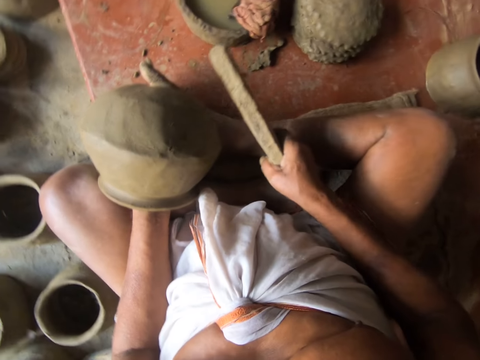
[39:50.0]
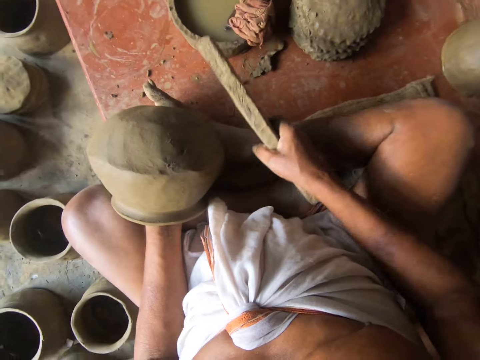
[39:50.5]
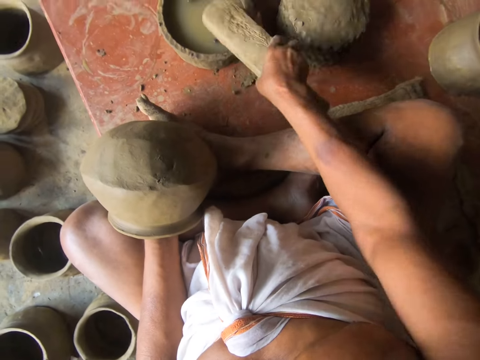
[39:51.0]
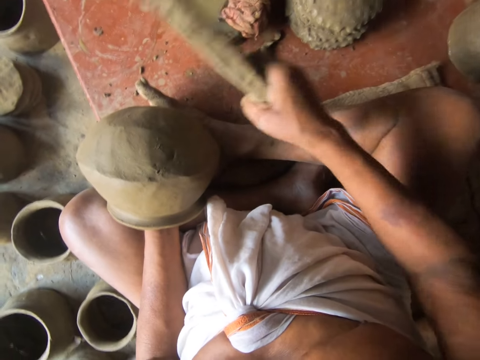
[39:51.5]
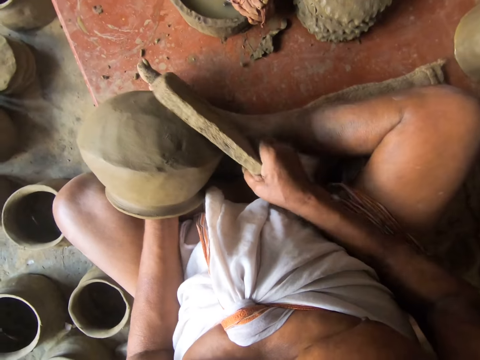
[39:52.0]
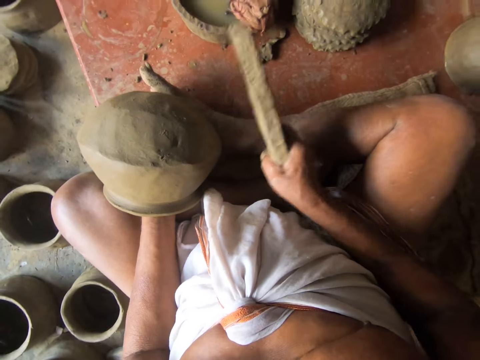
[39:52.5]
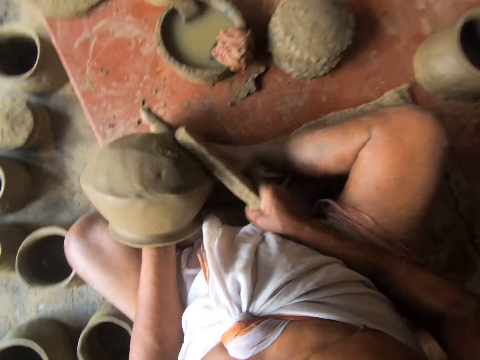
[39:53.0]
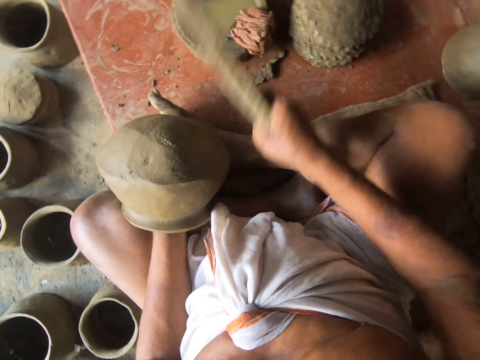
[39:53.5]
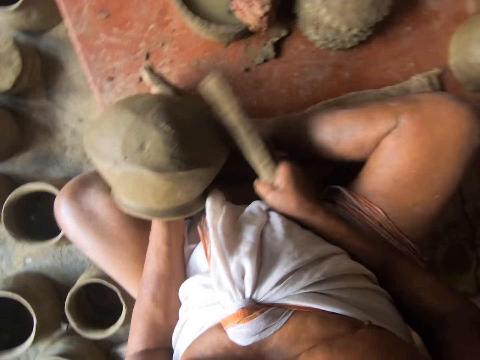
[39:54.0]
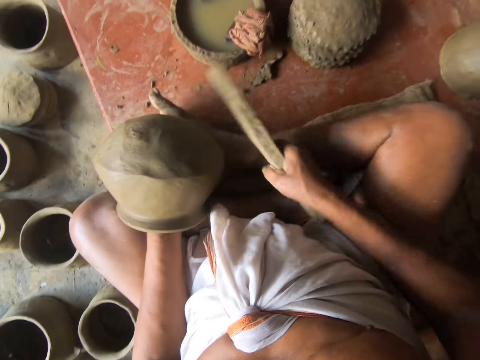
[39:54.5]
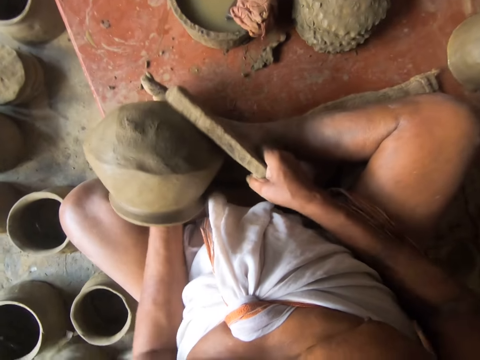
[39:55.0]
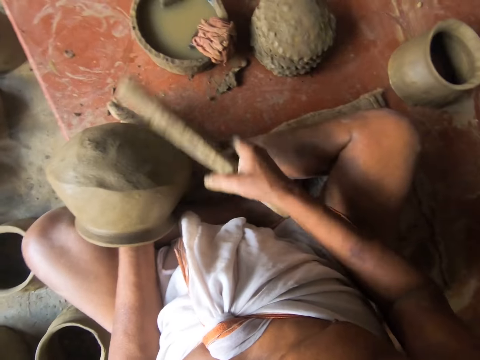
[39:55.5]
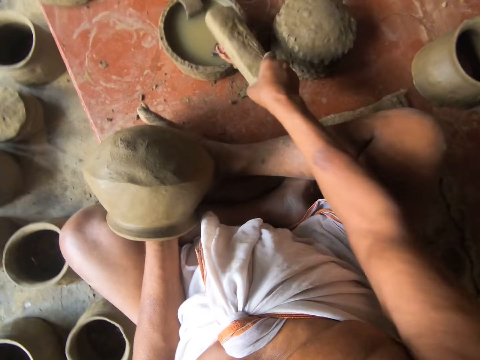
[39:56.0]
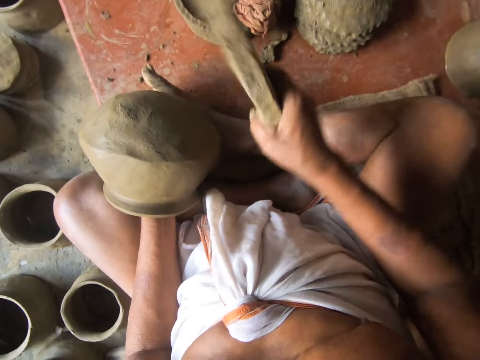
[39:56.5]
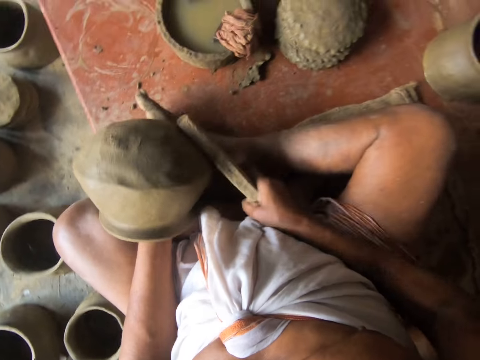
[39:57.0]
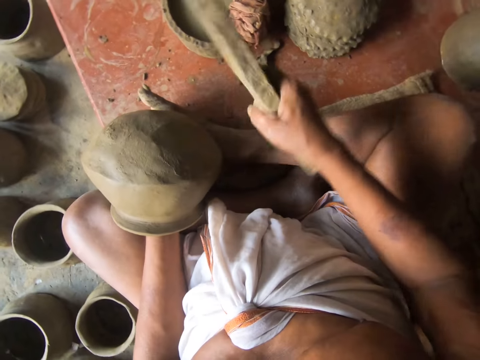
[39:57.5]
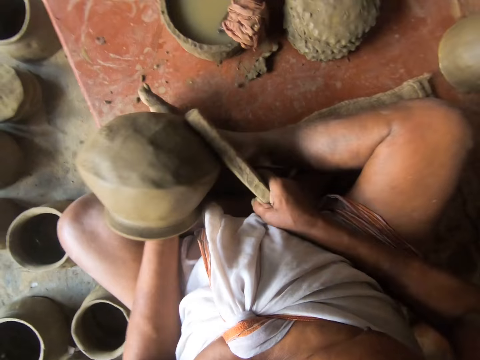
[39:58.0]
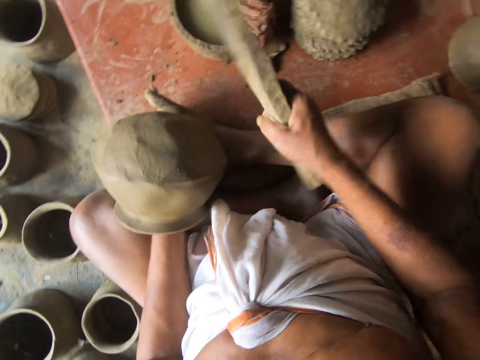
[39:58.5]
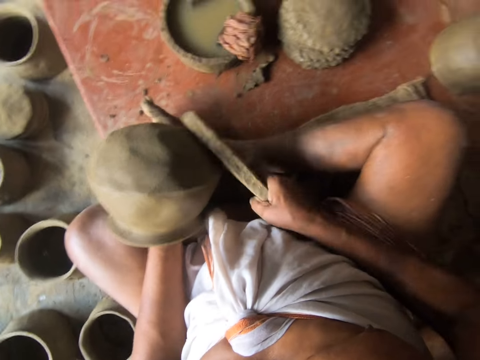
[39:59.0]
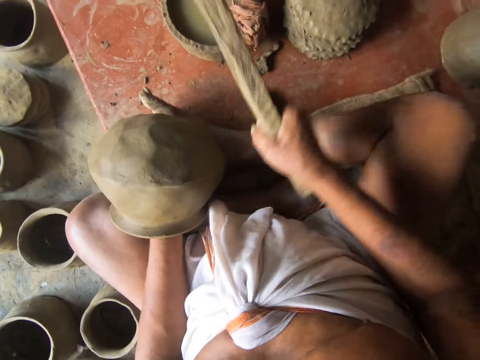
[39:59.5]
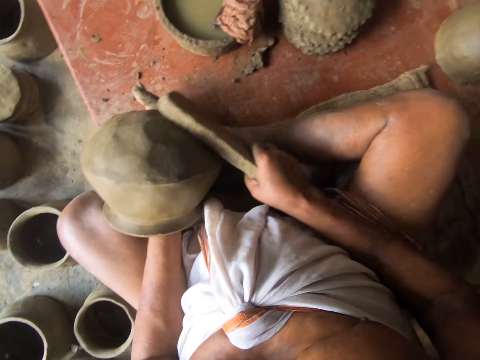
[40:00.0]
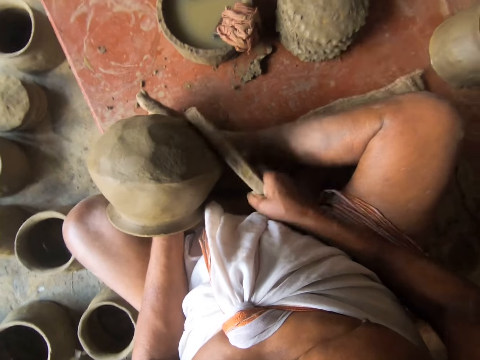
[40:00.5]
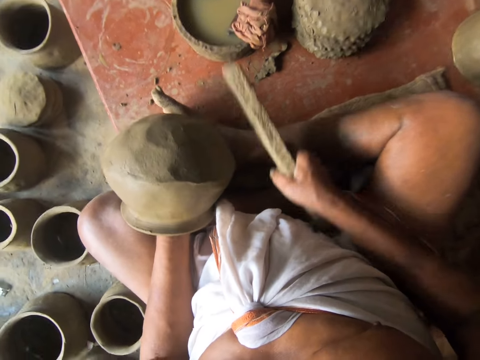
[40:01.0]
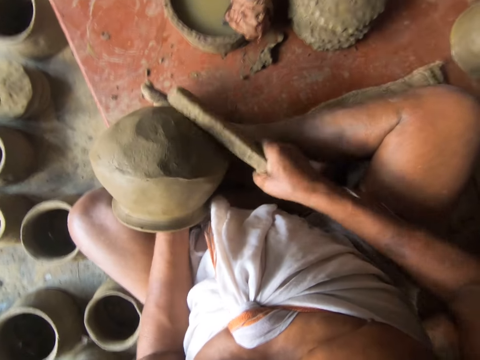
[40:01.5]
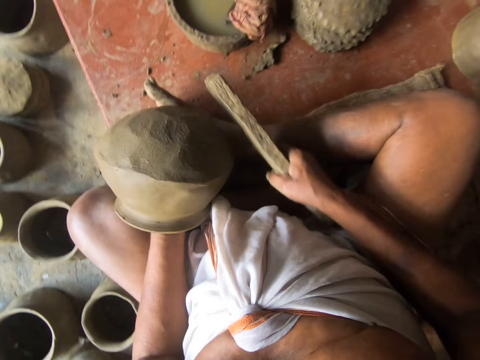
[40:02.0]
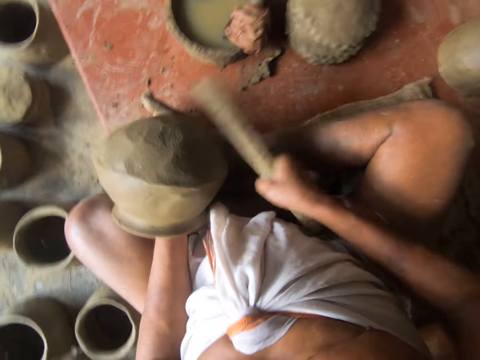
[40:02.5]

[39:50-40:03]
The camera wearer hits the piece of cloth. They wet the wood. They hit the wood. They hit on the moulded clay. They wet the wood. They hit the piece of cloth. They hit on the moulded clay.

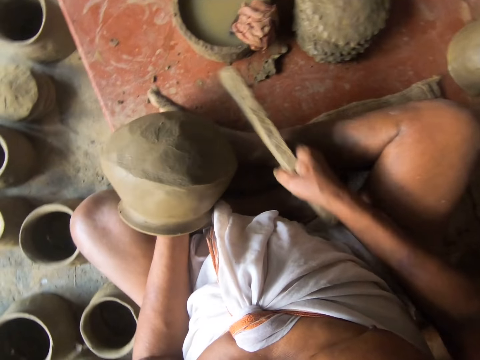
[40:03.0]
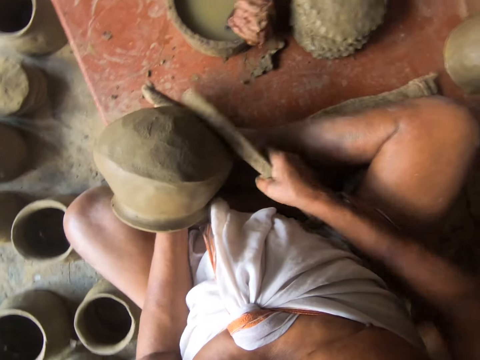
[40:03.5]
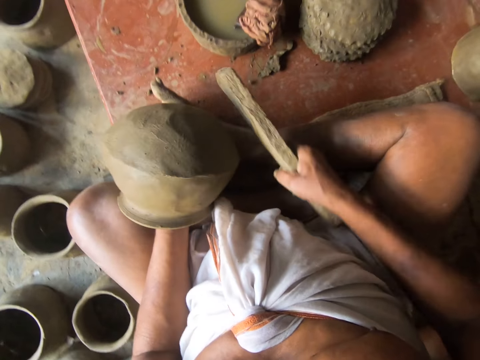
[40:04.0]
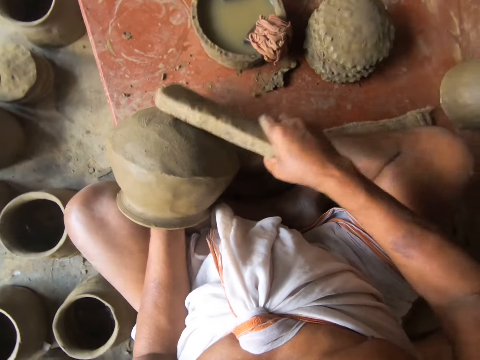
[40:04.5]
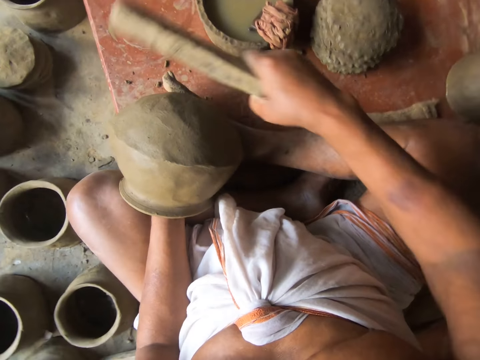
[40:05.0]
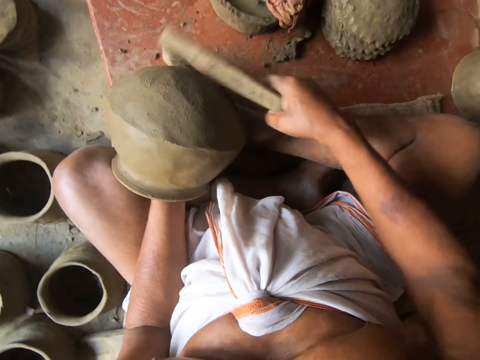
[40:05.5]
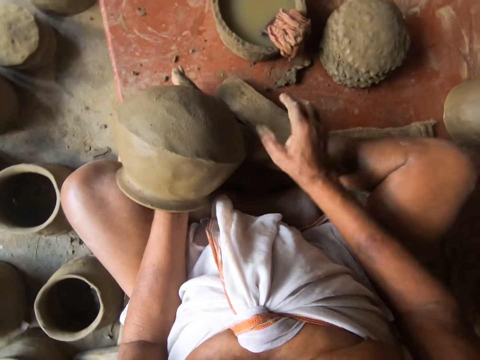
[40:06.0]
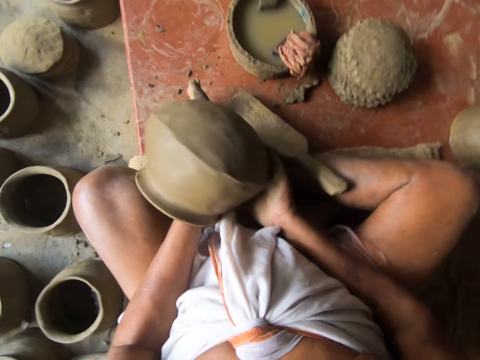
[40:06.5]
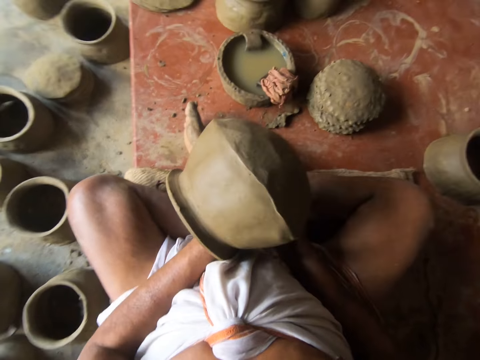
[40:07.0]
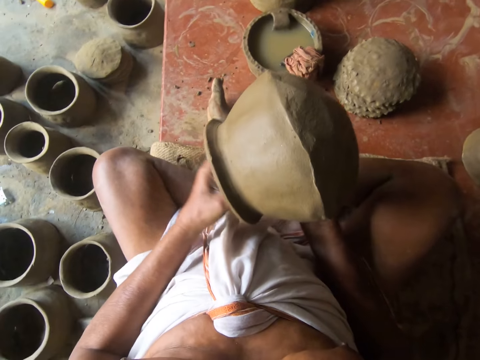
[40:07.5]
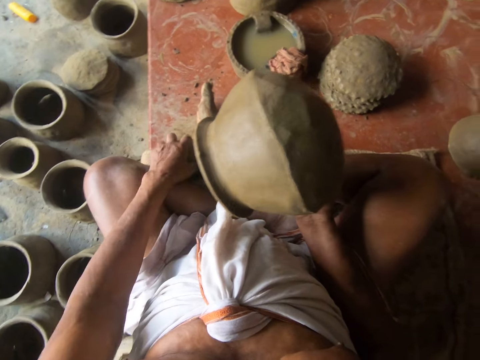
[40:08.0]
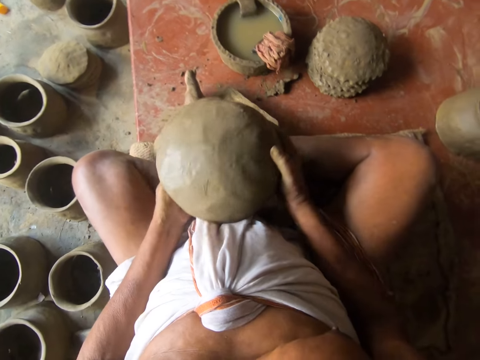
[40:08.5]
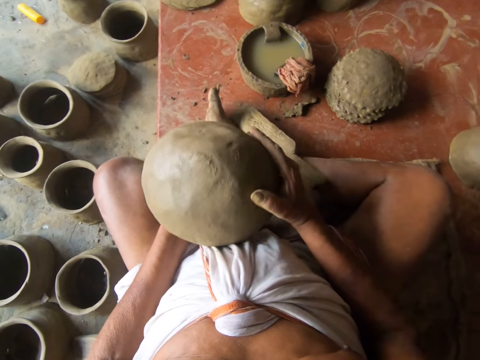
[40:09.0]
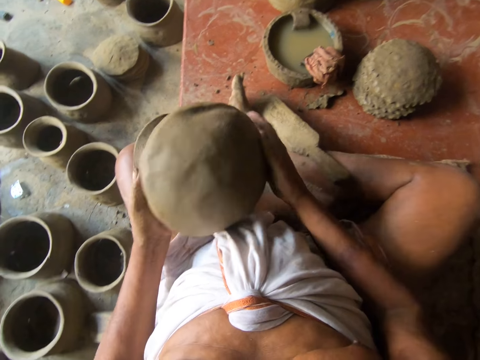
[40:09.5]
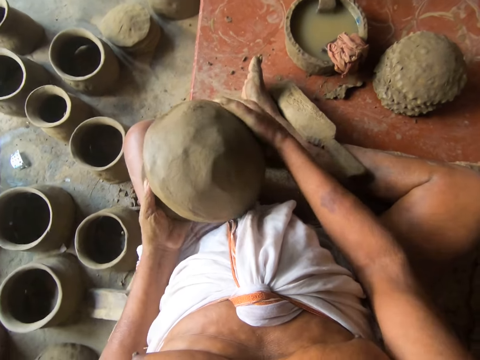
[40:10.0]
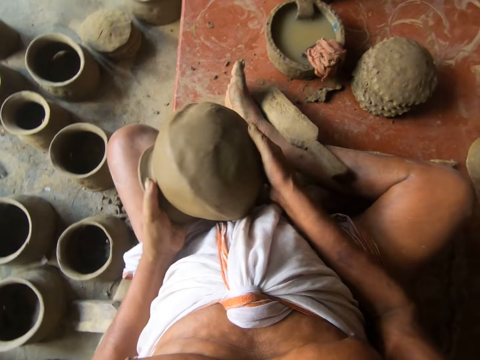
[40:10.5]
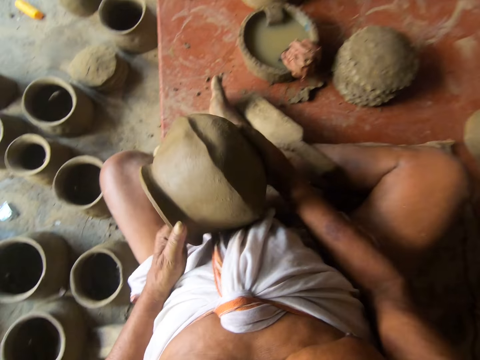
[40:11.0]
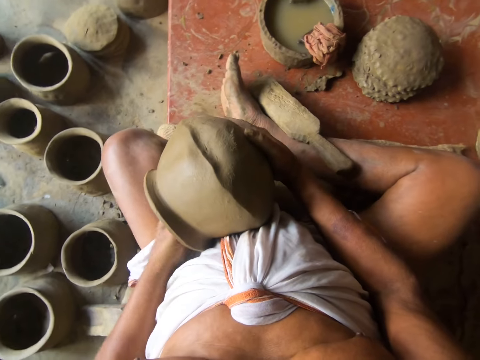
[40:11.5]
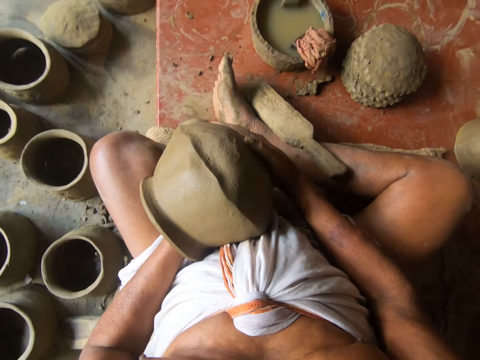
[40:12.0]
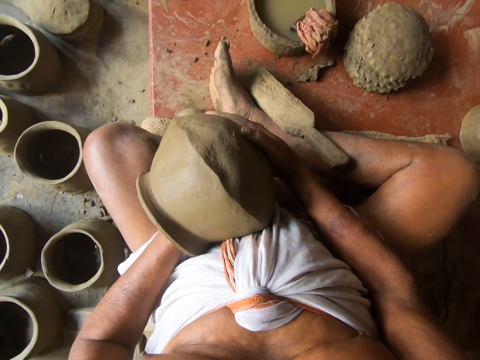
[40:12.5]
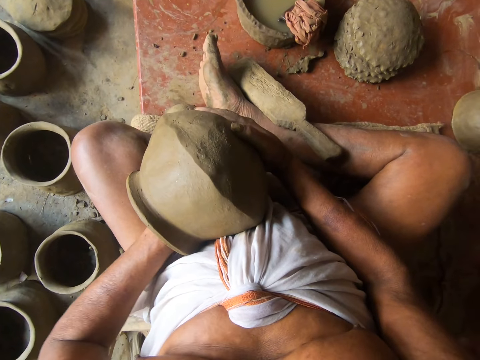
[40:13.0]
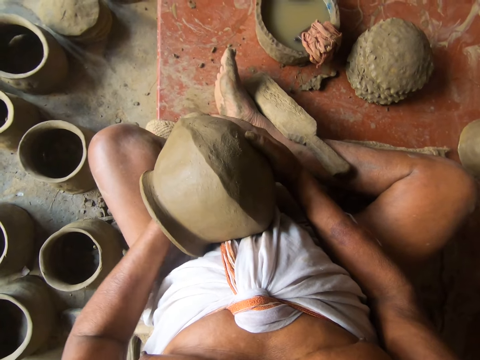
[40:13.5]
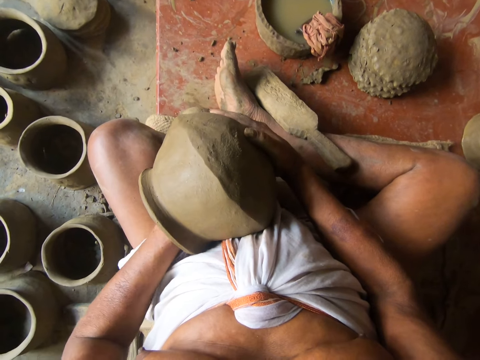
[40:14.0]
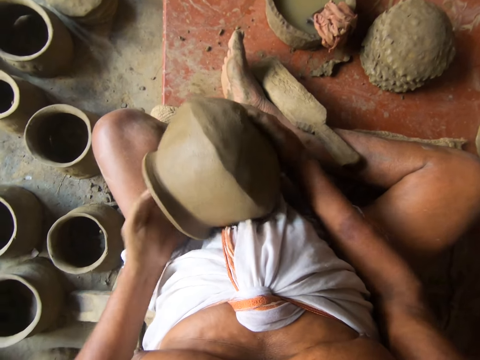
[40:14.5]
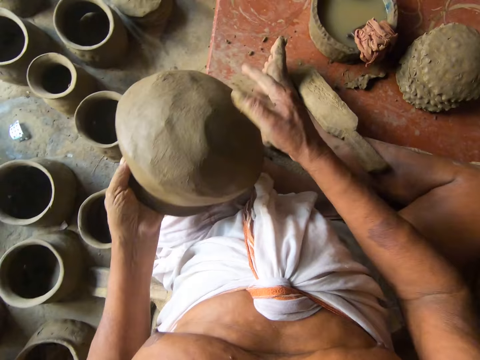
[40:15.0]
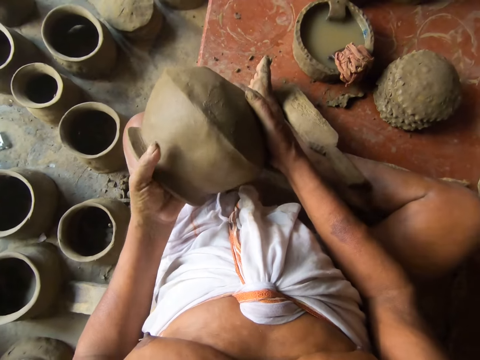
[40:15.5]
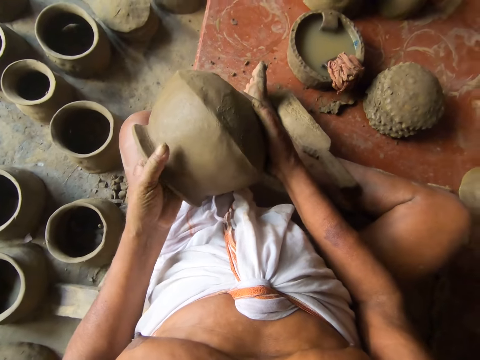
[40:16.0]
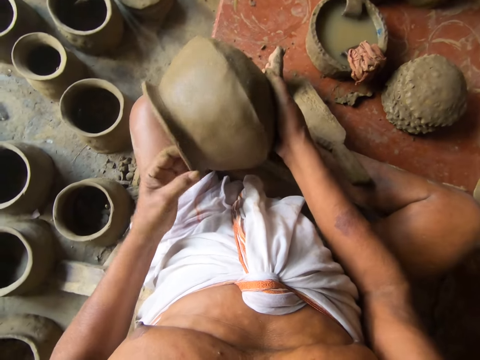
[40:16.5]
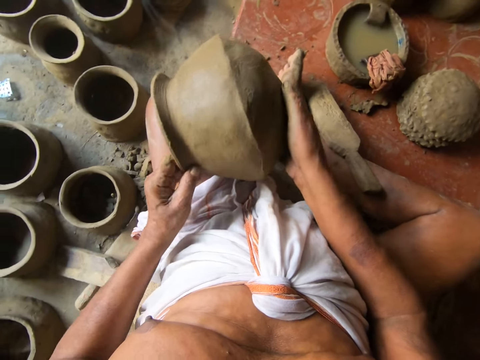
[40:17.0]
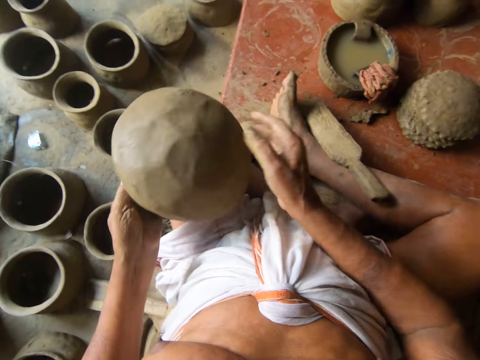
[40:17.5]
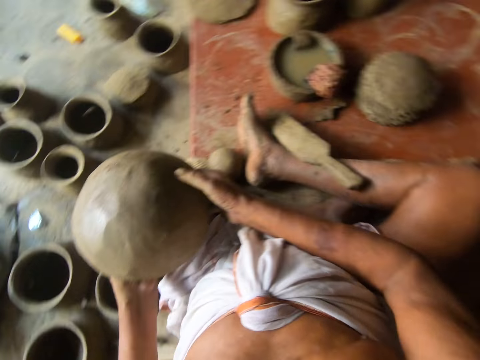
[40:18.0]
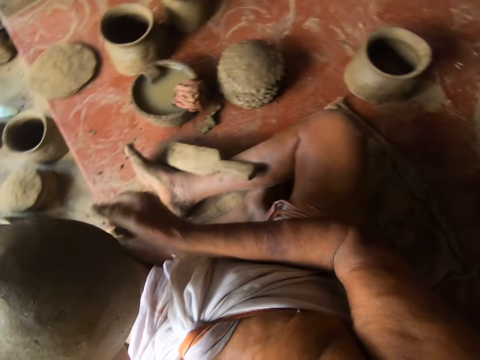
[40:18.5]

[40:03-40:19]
The camera wearer places the piece of wood on his leg. He lifts the pot. He looks at the pot. He drops something. He holds the pot. He molds the pot. He rolls his hand in the pot. He looks at the pot.
